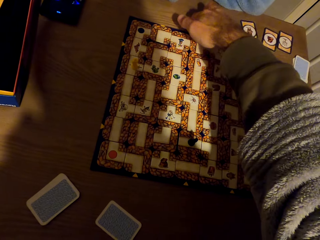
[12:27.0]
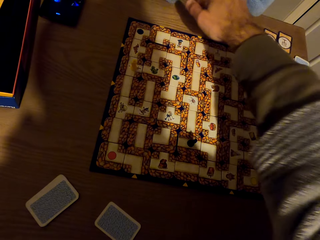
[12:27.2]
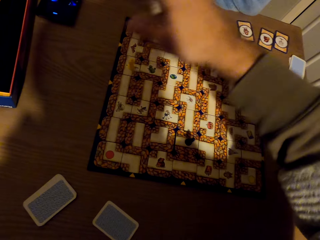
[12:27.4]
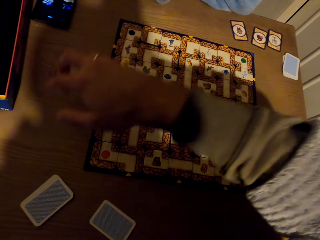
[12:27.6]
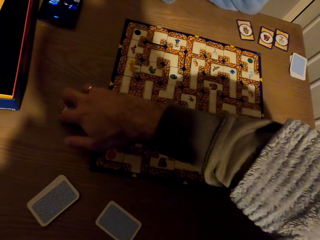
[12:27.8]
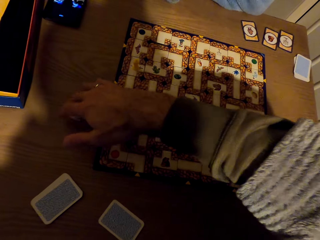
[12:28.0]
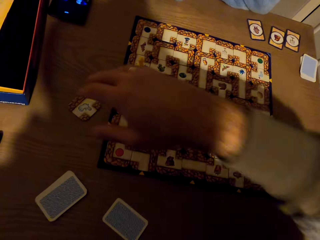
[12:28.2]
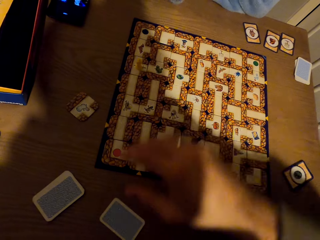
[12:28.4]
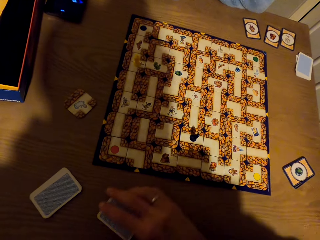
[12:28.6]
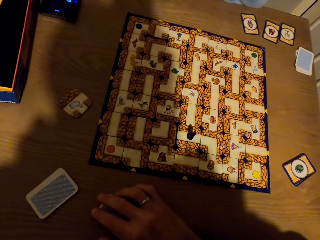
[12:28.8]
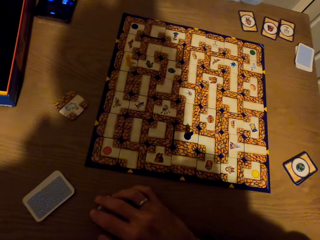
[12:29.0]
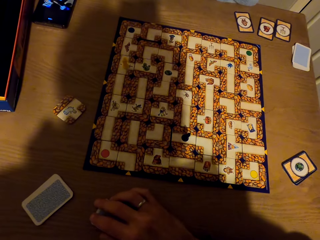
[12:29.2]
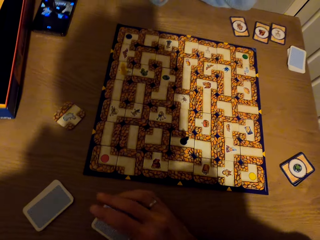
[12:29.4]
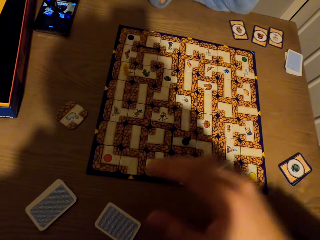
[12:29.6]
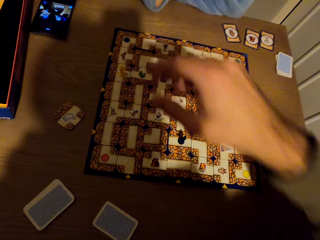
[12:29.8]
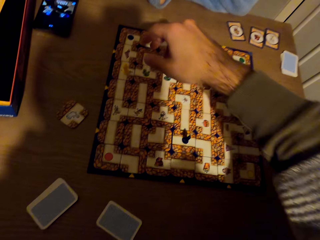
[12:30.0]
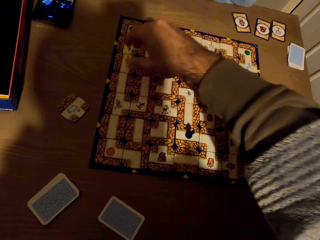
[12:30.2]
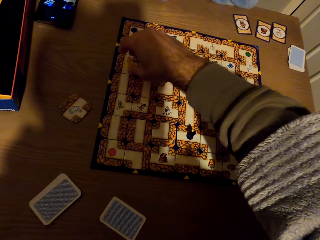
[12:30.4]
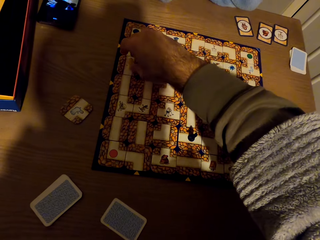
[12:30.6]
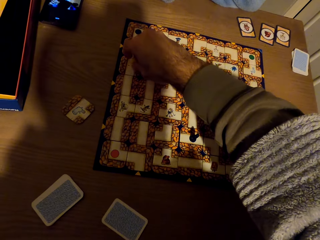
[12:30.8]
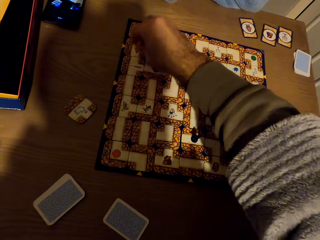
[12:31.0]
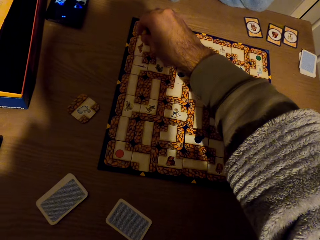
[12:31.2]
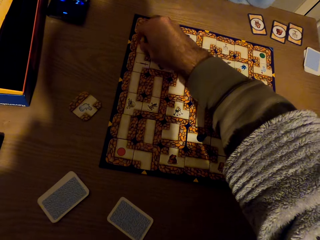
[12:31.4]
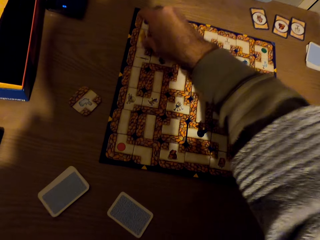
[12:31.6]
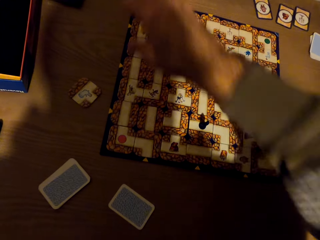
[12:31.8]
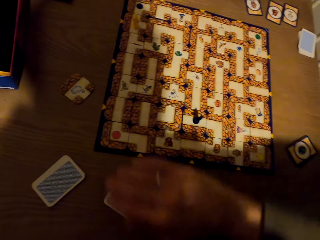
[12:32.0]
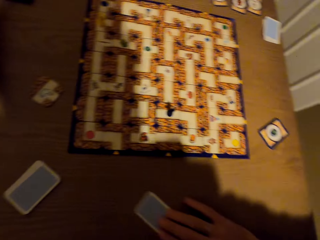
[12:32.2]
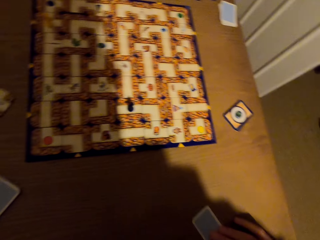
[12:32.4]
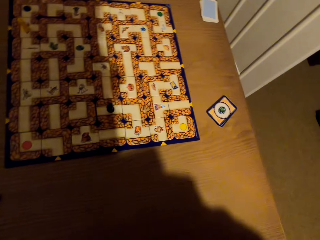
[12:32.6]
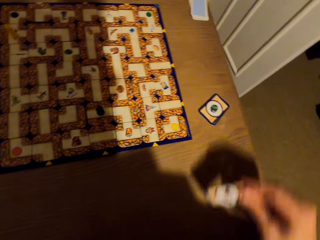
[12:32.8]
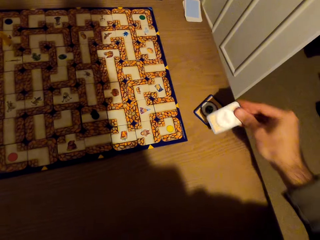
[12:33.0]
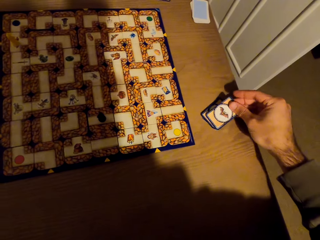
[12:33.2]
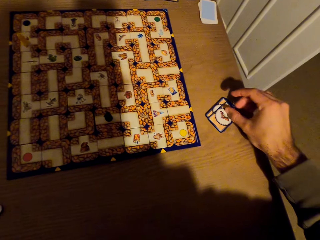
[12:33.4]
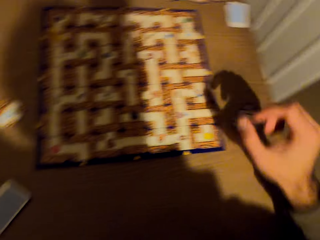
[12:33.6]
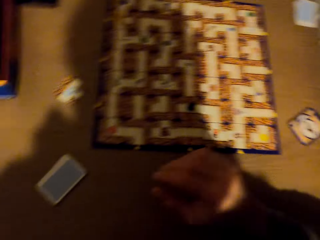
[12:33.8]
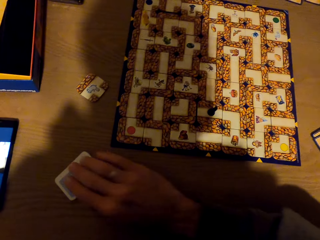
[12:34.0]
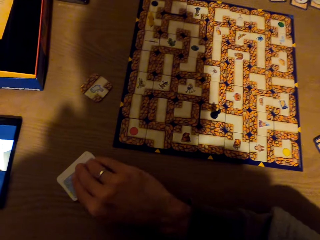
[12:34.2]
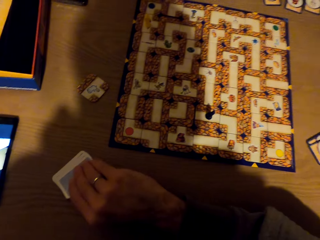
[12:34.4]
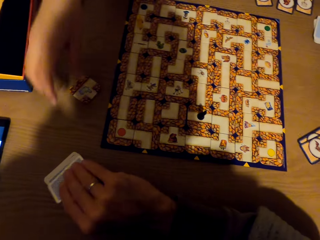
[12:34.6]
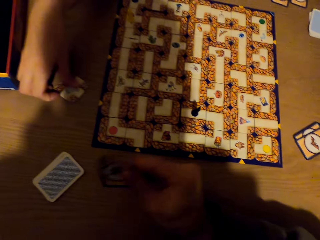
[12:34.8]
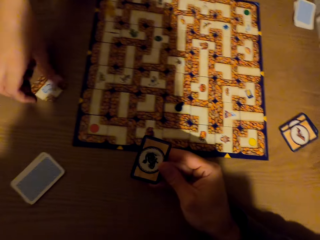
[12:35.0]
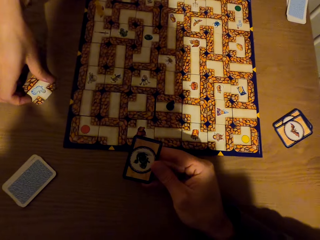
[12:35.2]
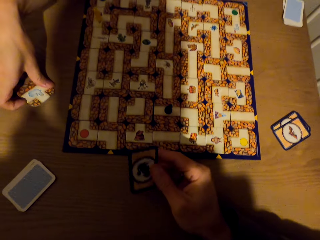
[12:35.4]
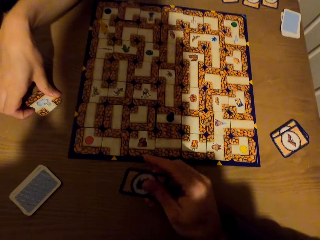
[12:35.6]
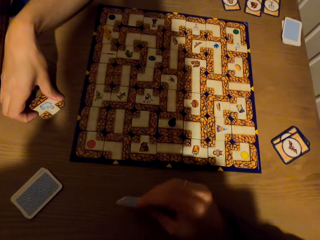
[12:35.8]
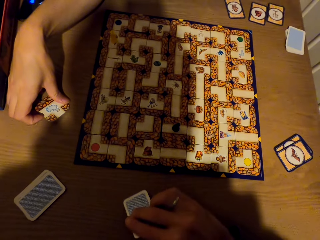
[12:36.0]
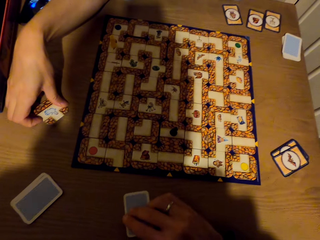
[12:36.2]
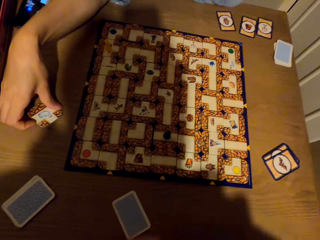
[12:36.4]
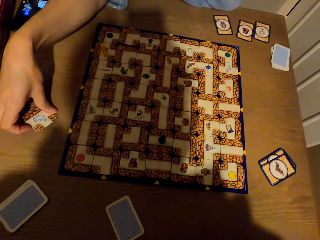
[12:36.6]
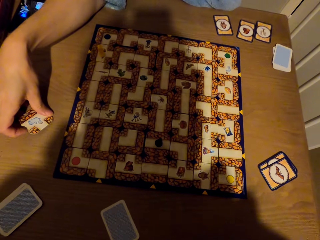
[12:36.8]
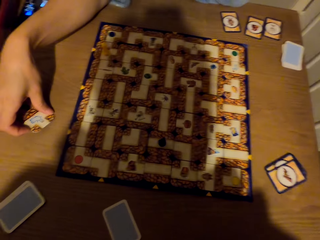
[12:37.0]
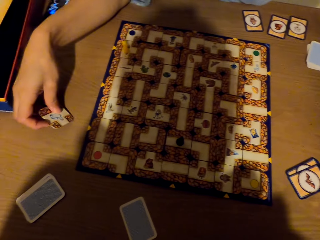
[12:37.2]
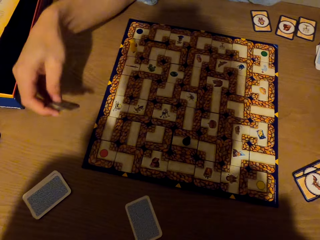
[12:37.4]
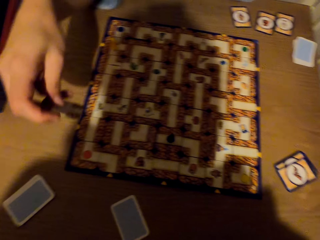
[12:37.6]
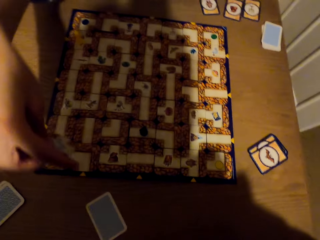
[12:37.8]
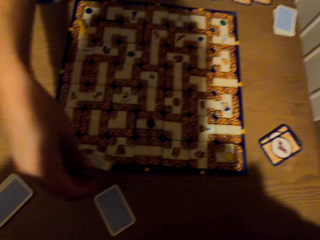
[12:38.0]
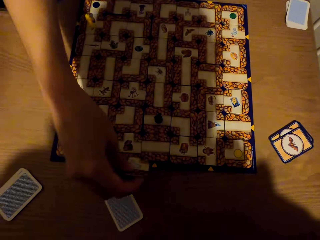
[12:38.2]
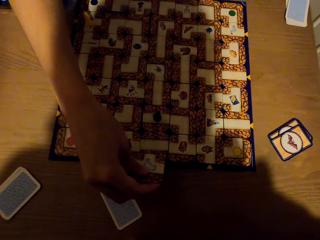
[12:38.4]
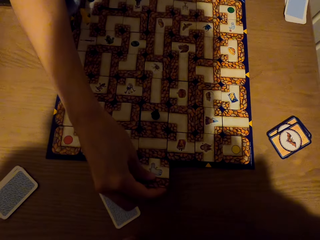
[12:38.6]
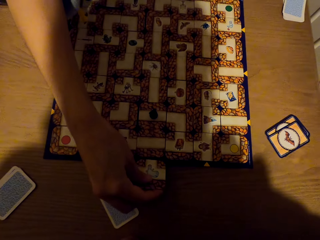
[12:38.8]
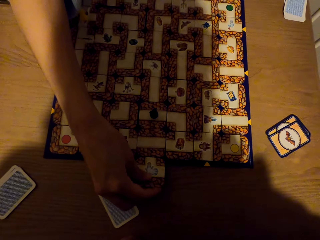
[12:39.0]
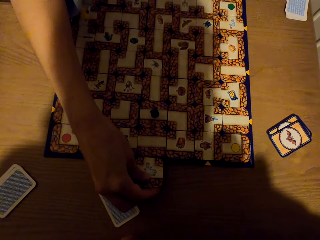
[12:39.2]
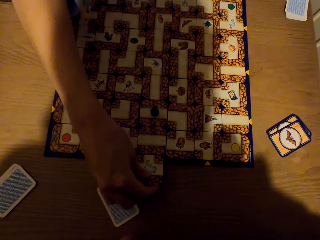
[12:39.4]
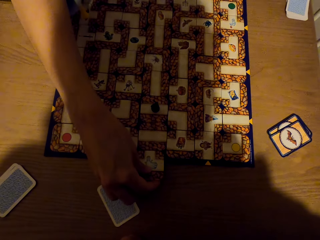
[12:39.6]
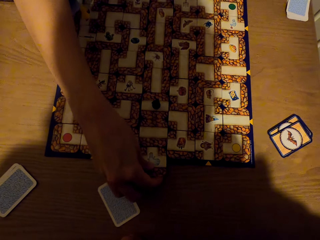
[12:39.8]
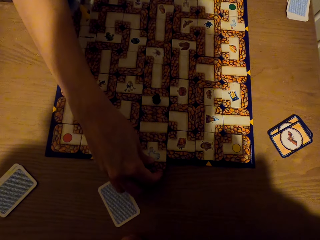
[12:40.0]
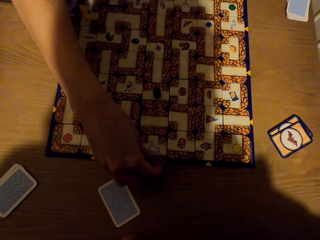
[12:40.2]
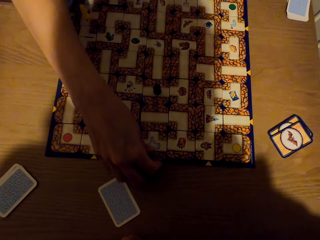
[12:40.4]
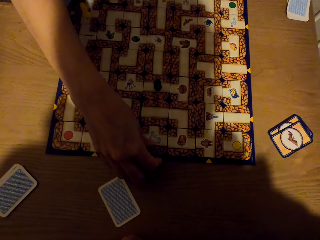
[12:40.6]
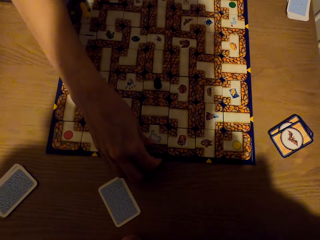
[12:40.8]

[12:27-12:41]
The camera wearer picks cards from the table with the right hand. They drop the cards on the table with the right hand. They move something. They pick a pawn from the labyrinth board with the right hand. They drop the pawn on the labyrinth with the right hand. They pick a card. They drop the cards on the table with the right hand. They hold a card. They pick the cards from the table with the right hand. They drop the cards on the table with the right hand. A lady picks a card from the table with the right hand and fixes the card on the labyrinth board with the right hand.

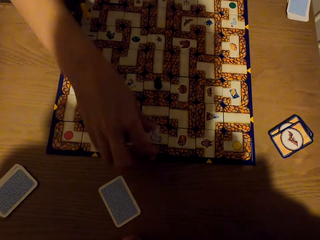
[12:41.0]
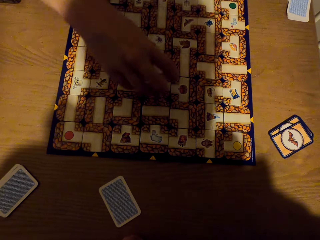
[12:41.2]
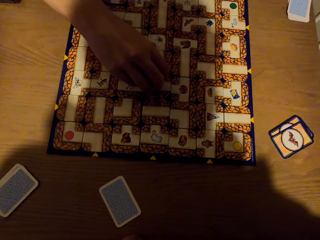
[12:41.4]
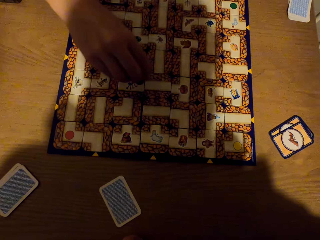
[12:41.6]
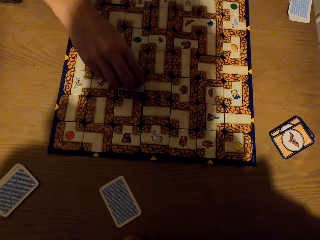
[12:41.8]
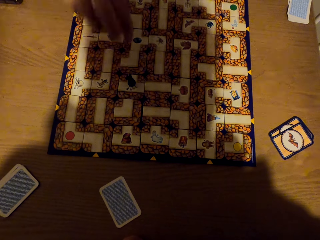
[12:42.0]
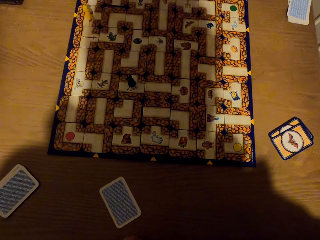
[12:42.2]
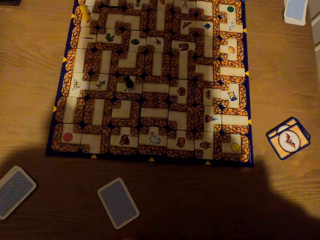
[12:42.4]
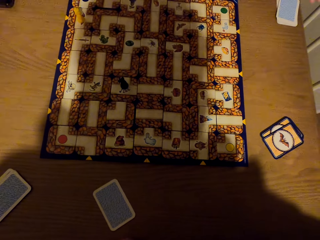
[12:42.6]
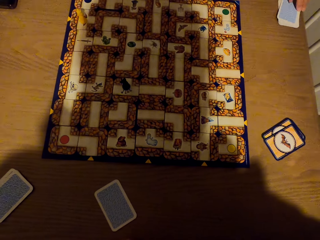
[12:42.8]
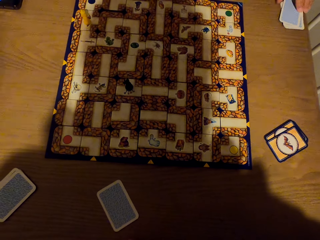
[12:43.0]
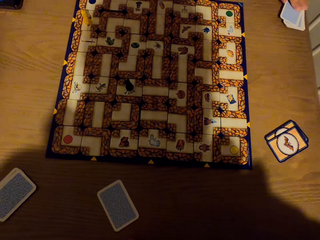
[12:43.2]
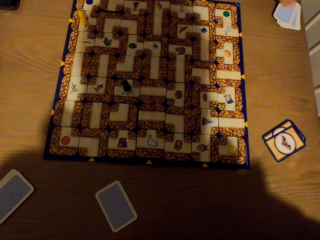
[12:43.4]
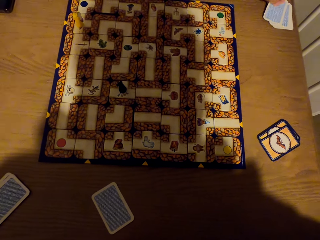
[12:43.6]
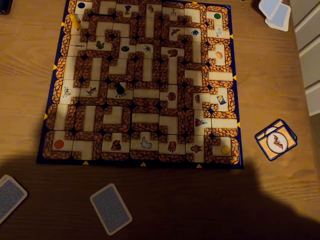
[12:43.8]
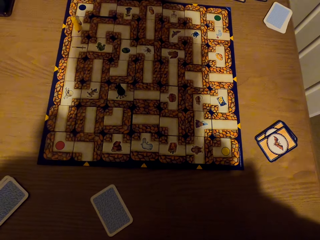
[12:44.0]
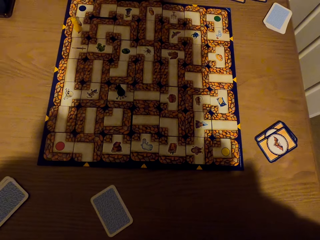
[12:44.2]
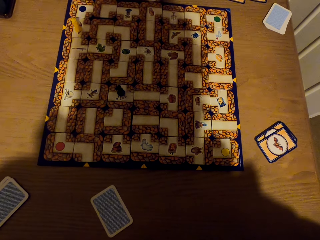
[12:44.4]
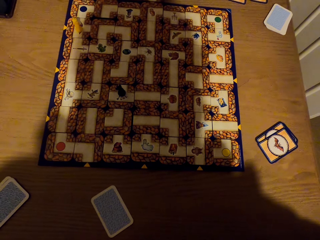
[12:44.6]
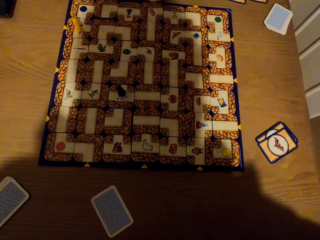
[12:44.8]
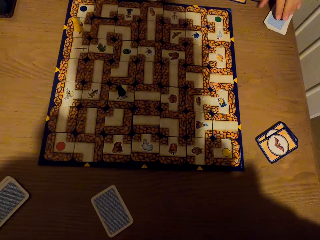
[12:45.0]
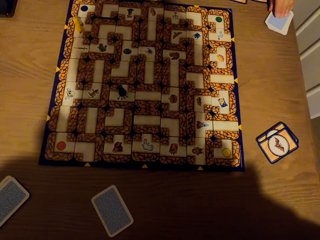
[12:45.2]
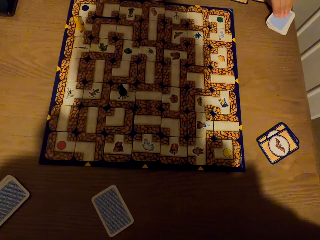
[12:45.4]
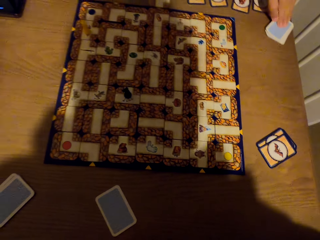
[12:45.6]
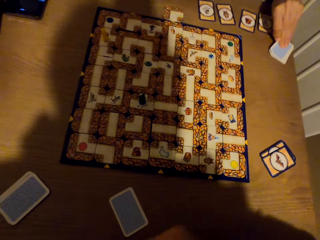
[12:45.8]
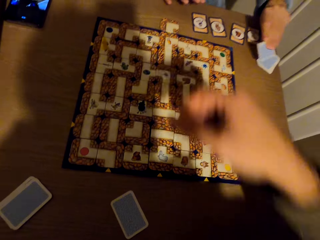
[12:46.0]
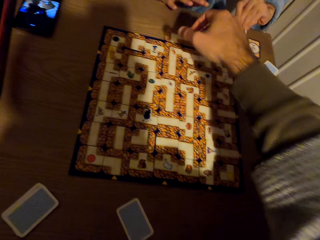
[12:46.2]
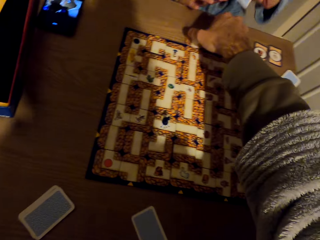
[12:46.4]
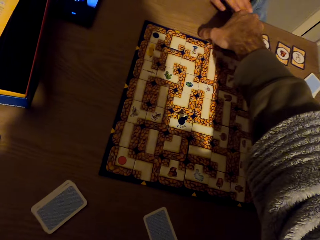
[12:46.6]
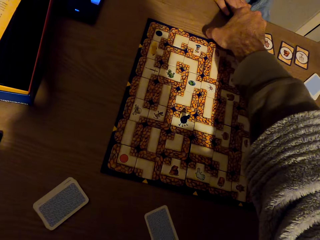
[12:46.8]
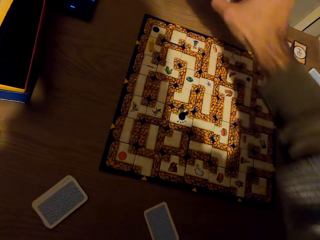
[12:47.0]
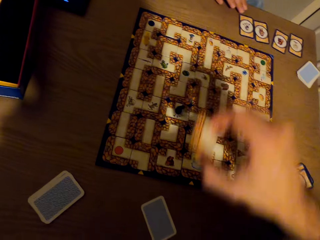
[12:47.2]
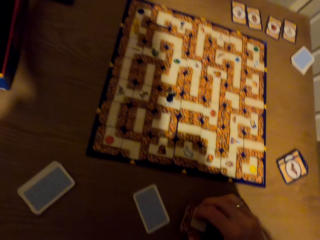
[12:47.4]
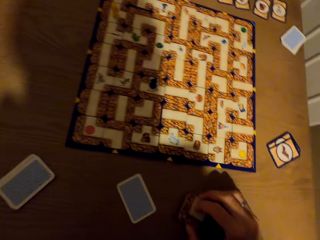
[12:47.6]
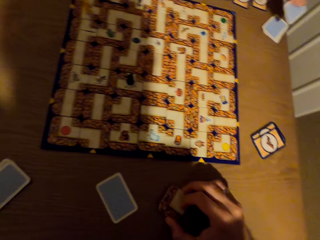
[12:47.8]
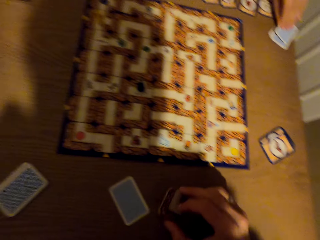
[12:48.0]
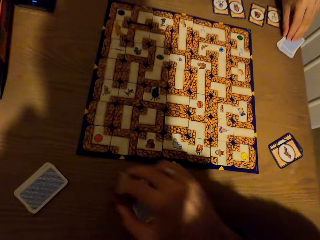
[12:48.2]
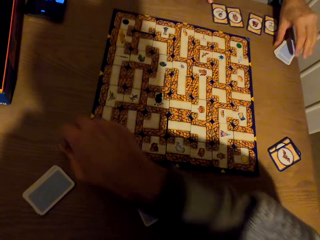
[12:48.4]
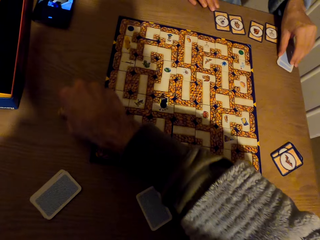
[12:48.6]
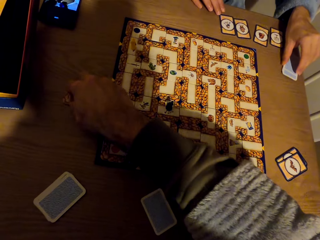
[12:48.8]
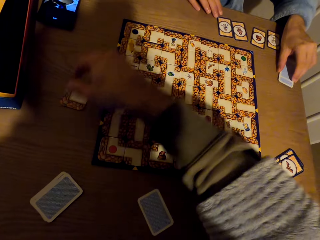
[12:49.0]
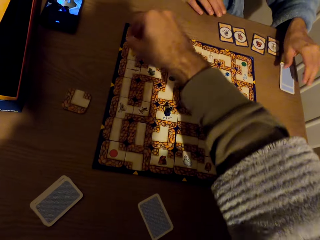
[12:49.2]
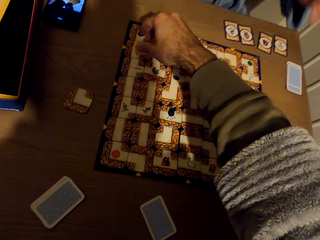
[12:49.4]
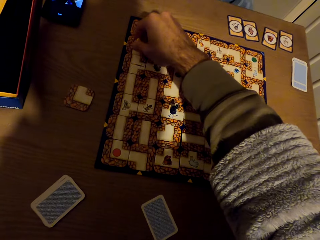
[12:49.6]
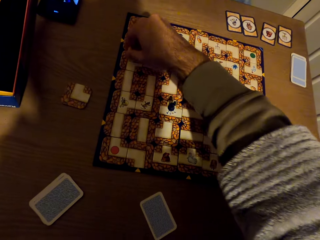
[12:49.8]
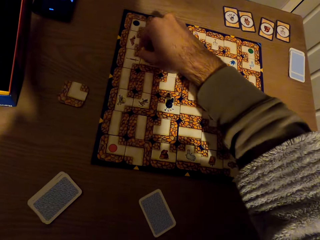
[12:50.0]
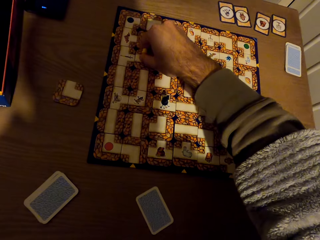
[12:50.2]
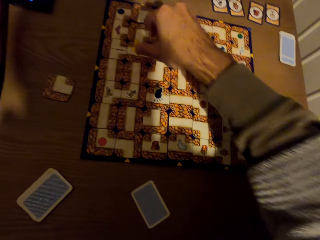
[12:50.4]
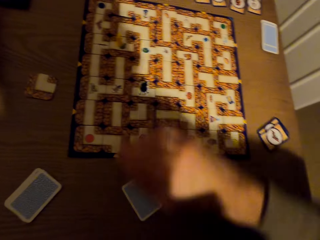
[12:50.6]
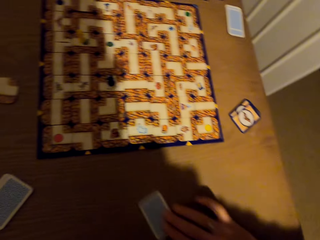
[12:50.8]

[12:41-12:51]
A lady moves something. The lady picks a pawn from the labyrinth board with the right hand and drops the pawn on the labyrinth with the right hand. The lady picks a card from the table with the left hand. The camera wearer picks cards from the table with the right hand. They drop the cards on the table with the right hand. They pick a pawn from the labyrinth board with the right hand. They move something.
